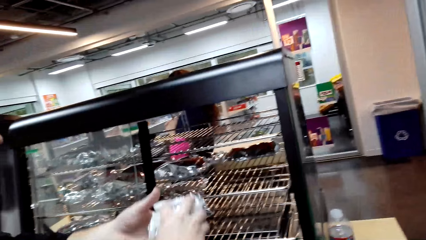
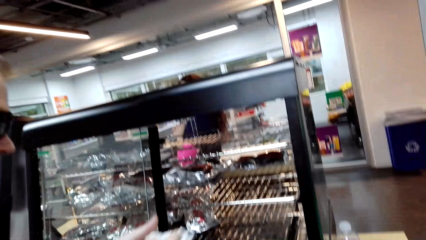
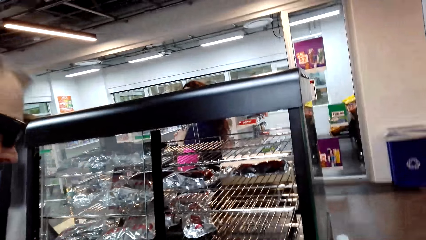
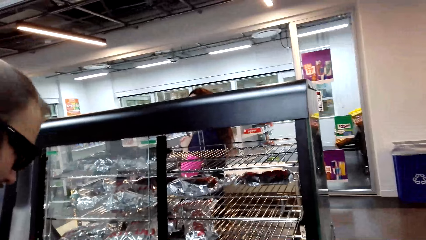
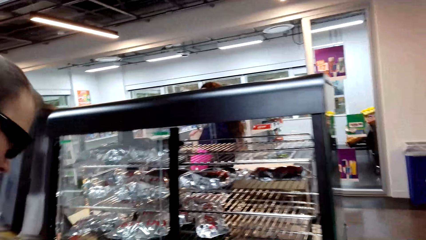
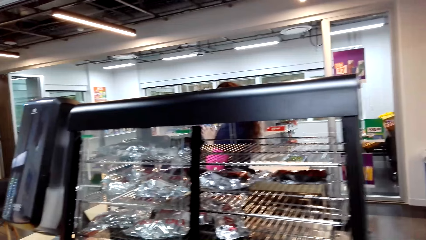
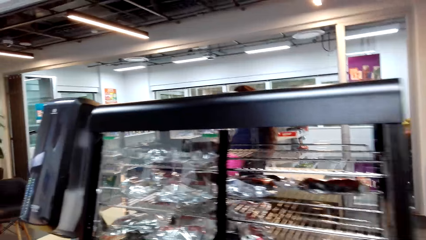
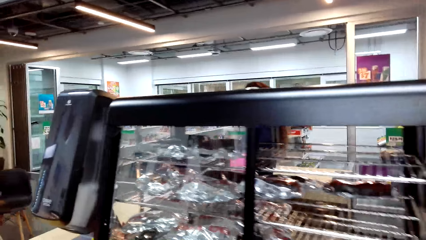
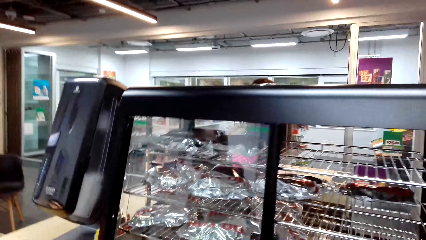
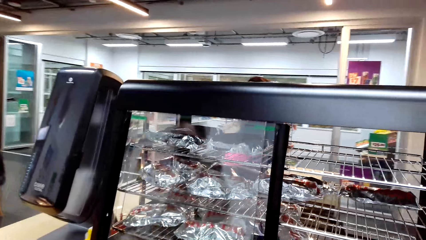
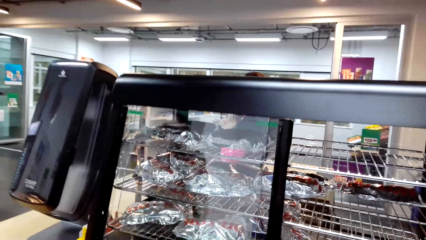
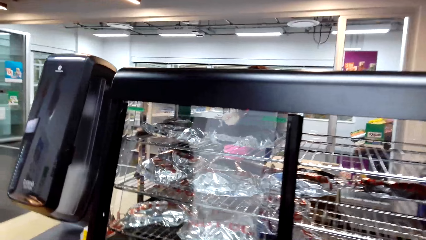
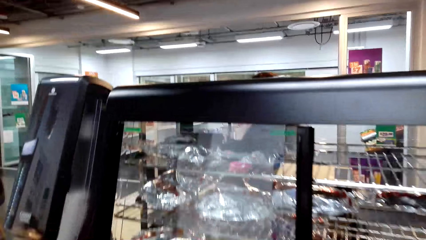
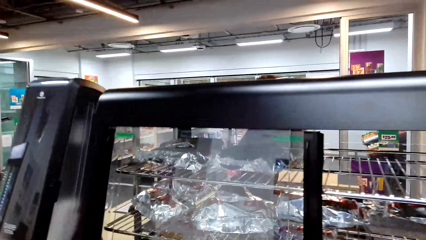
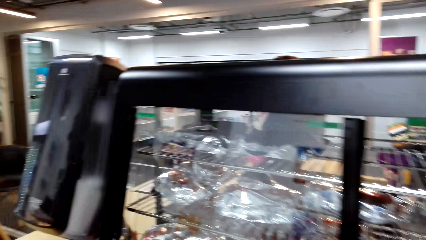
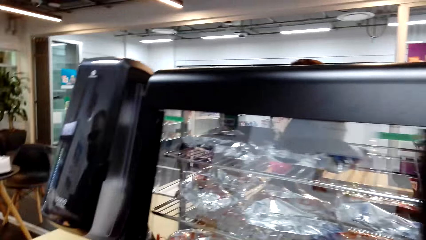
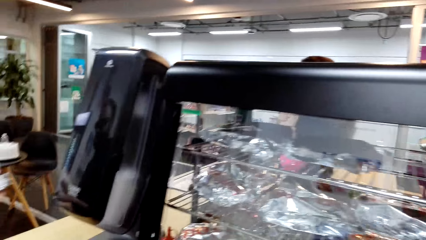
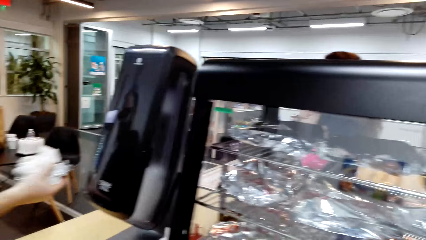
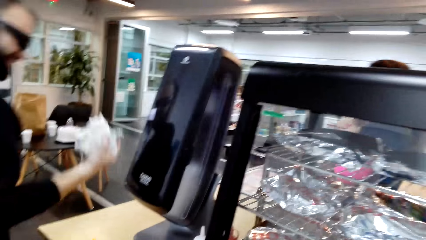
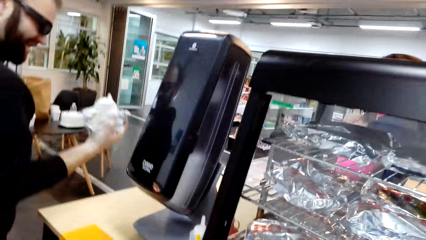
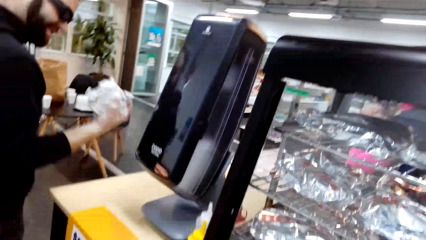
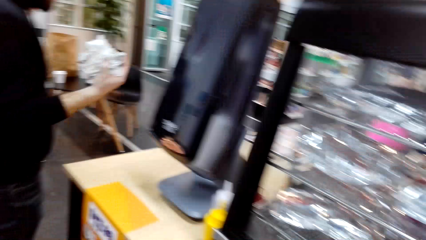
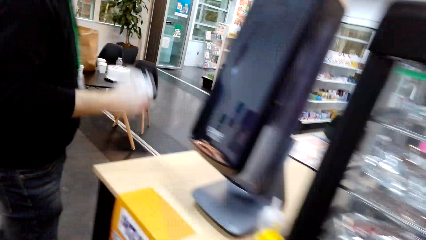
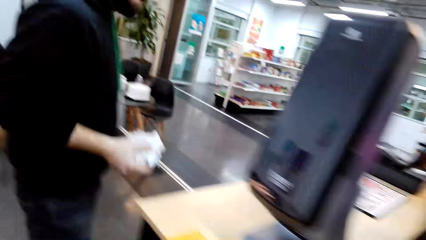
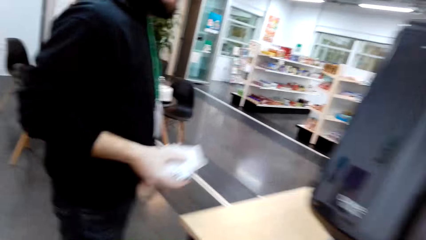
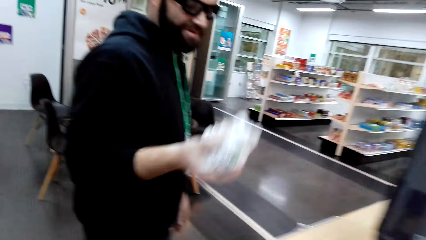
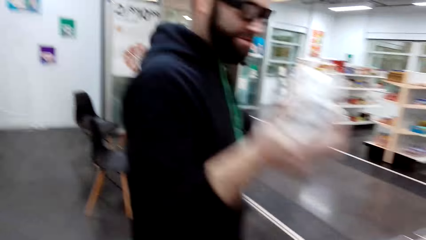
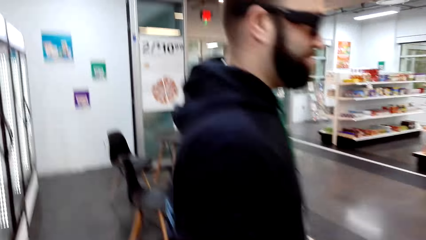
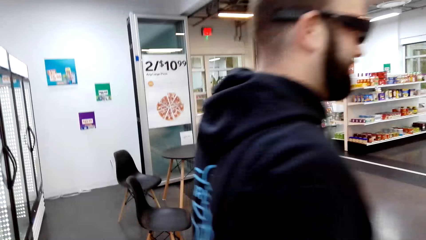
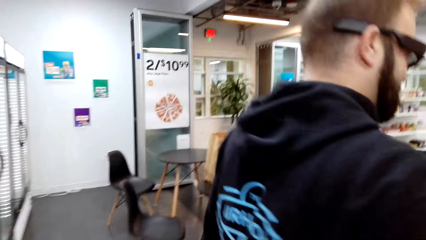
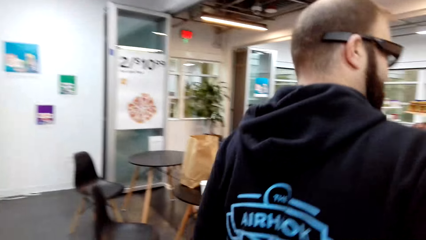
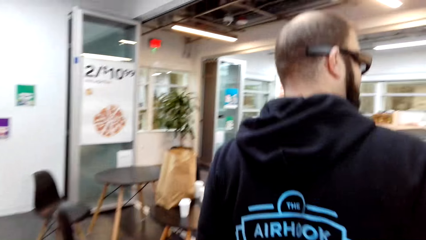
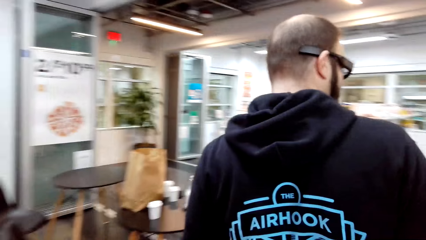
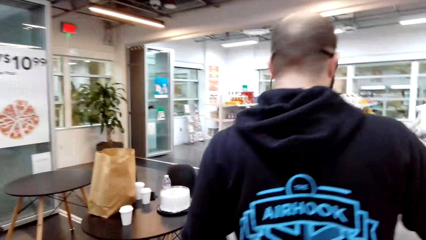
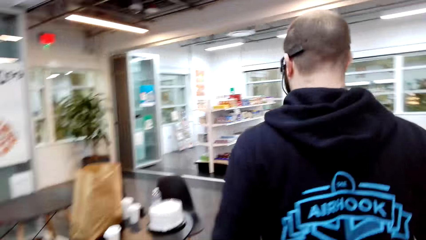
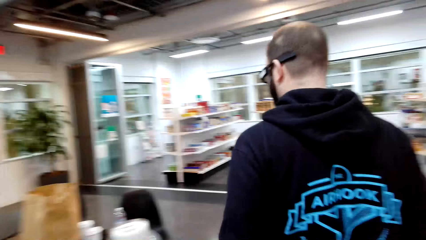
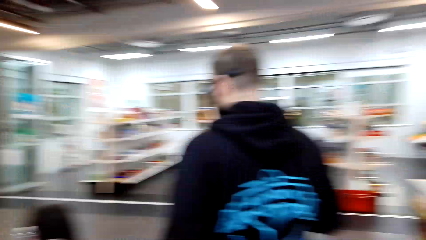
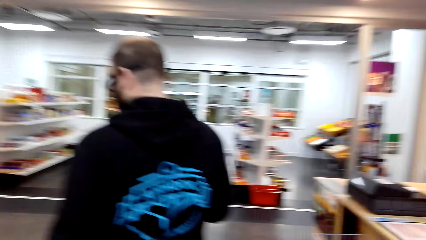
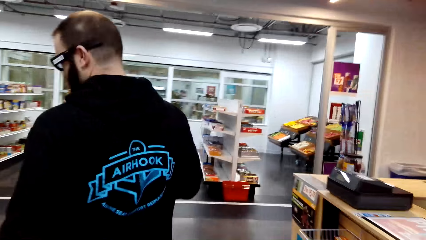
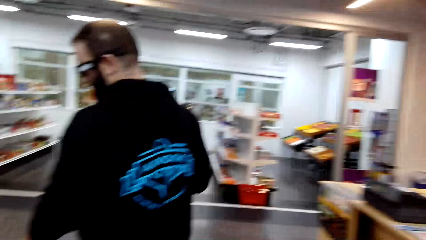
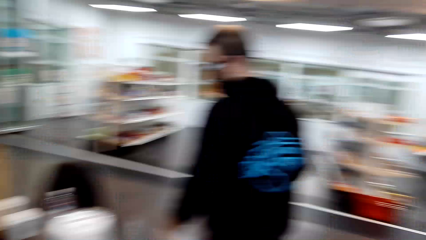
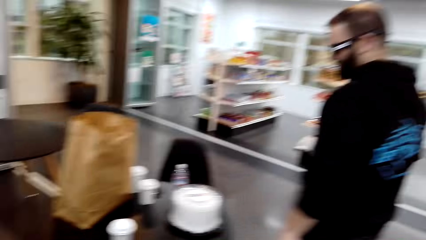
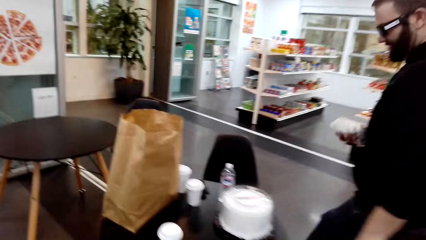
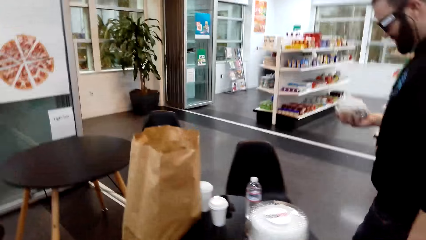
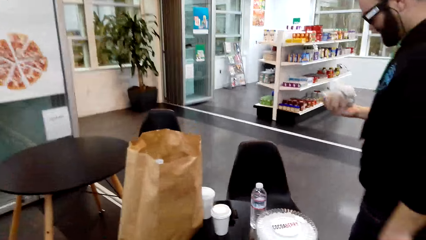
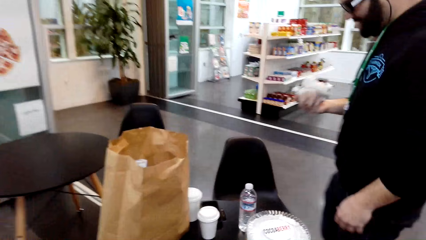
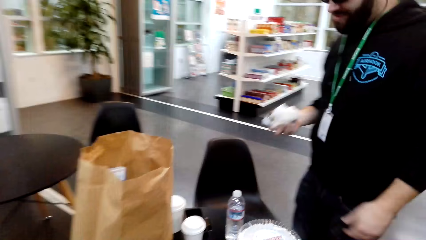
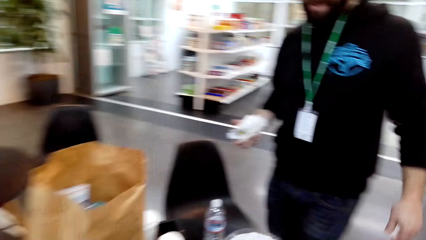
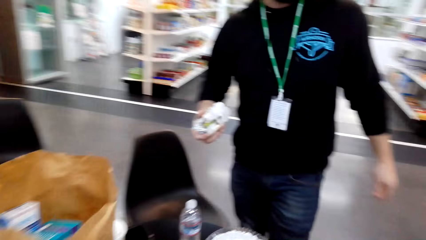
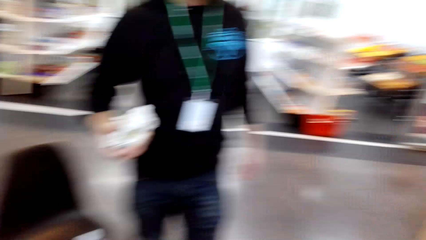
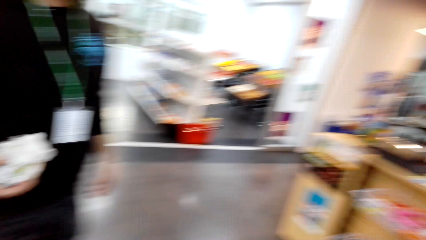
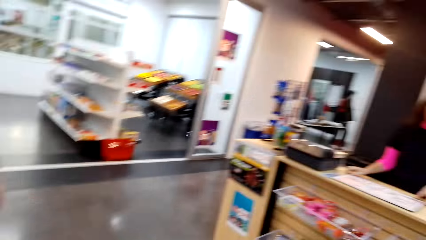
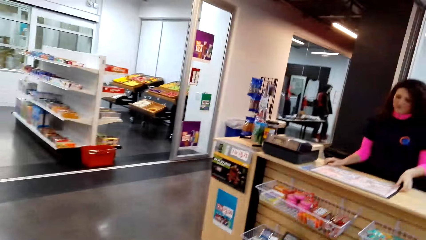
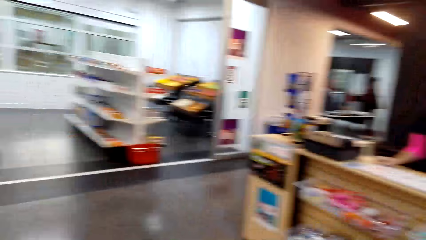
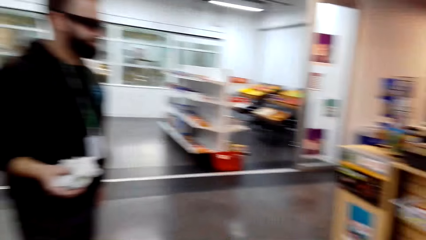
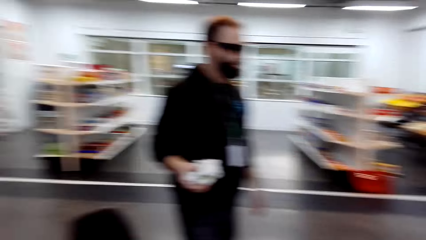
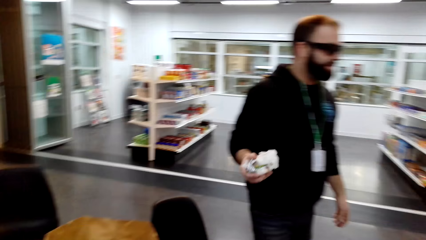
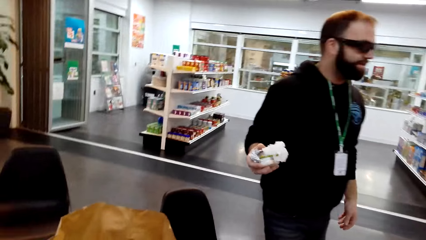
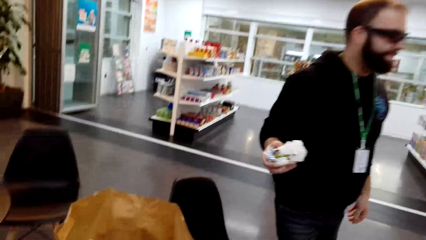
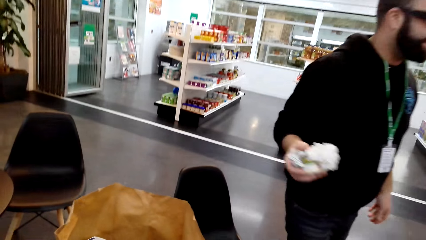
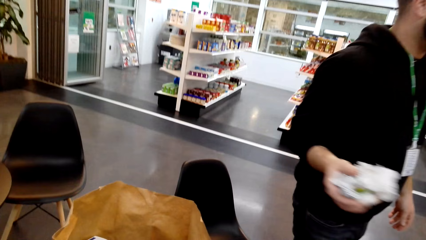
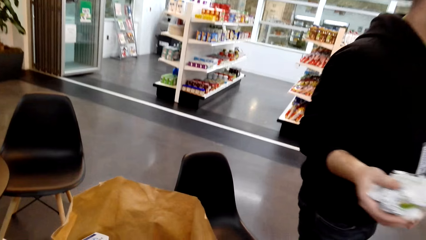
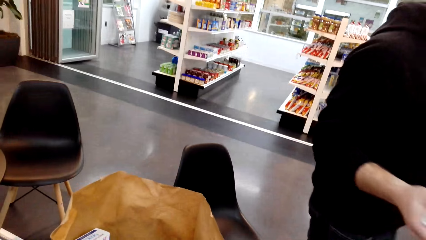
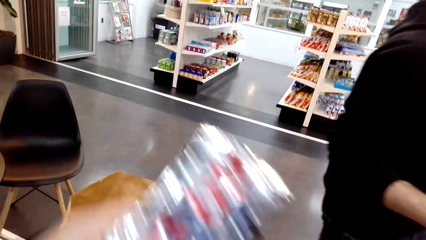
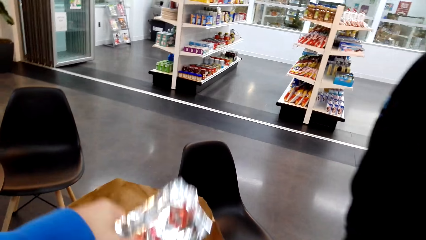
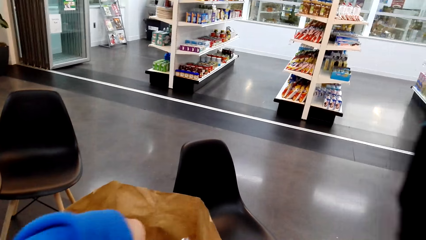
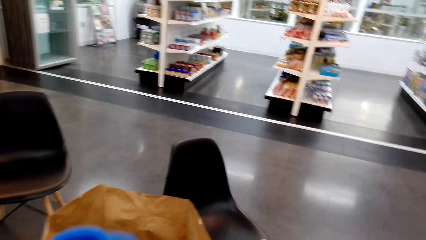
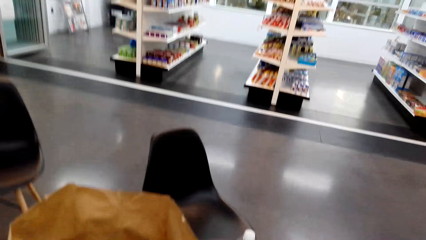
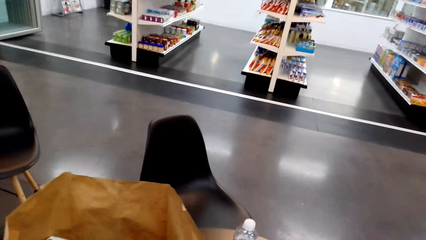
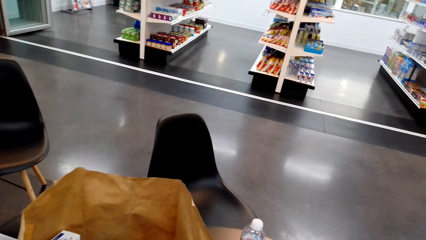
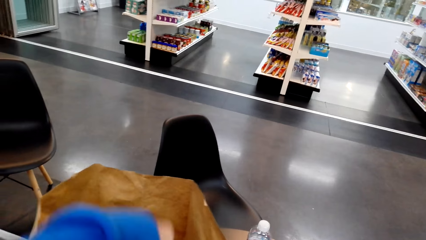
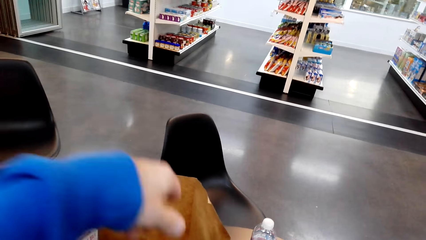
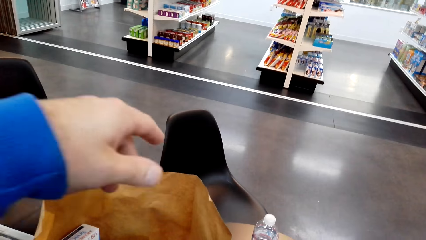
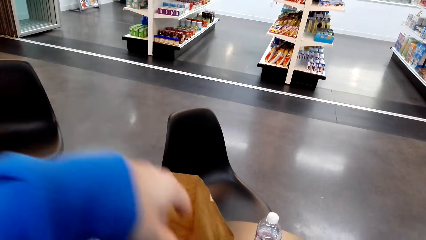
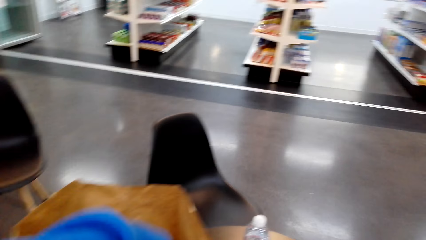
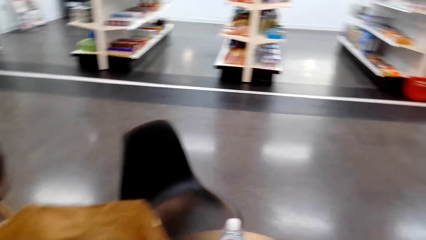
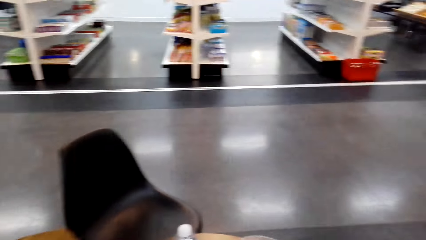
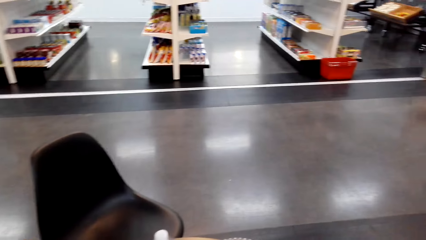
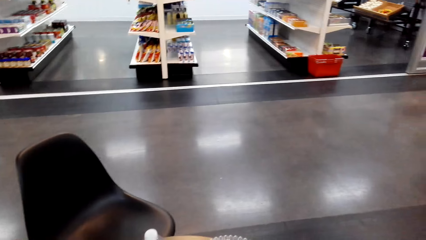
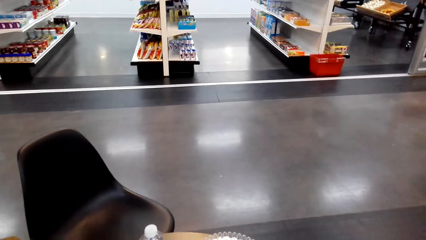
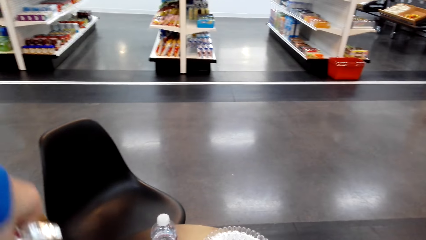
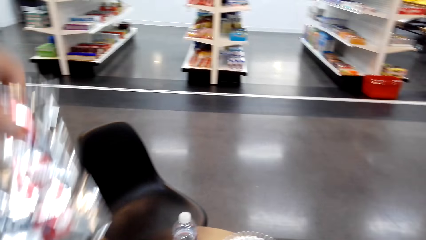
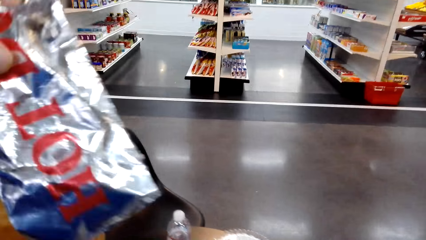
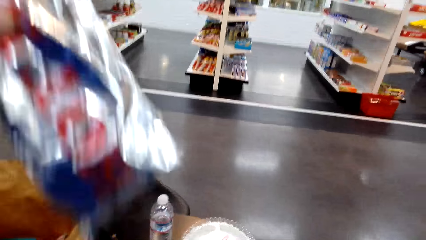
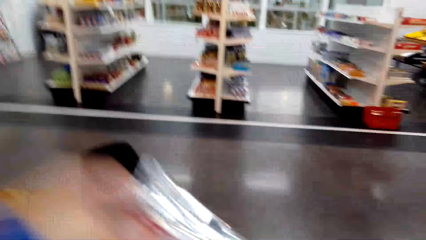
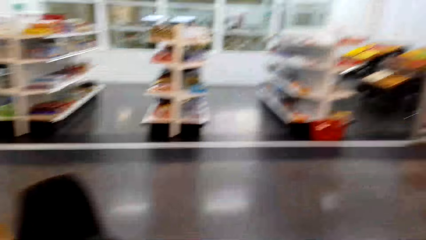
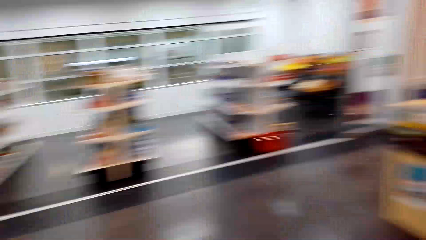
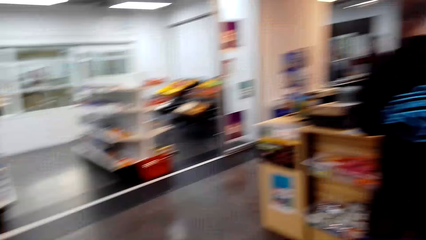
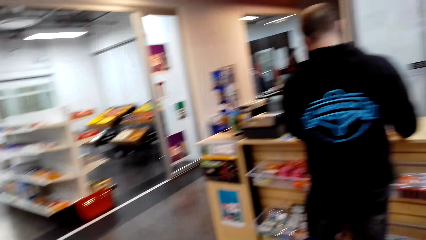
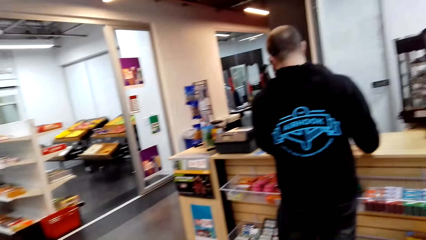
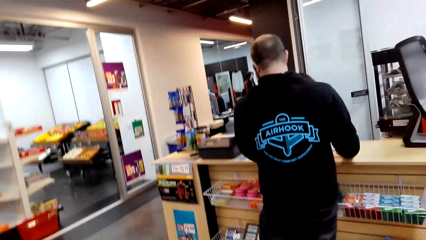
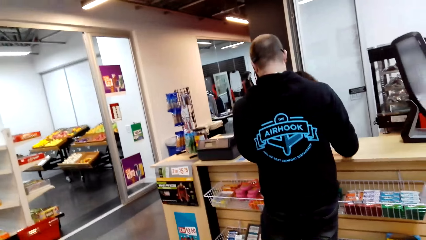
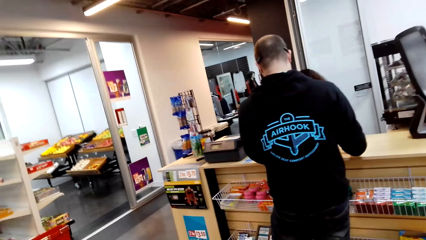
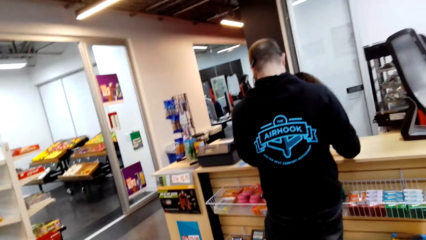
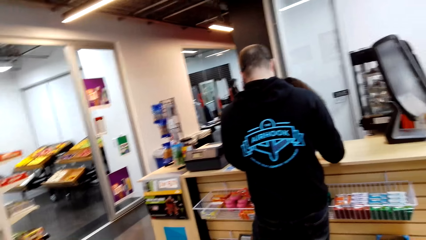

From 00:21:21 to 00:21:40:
A person picks a hotdog. The camera wearer stares at the display chiller. They look around the supermarket. The person dialogues with the camera wearer. The camera wearer and the person walk around the supermarket. The person dialogues with a cashier. The camera wearer puts the hotdog in a packaging bag. They pick the hotdog from the packaging bag. They look around.
